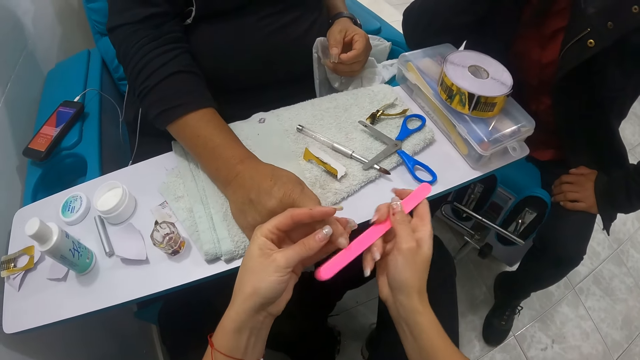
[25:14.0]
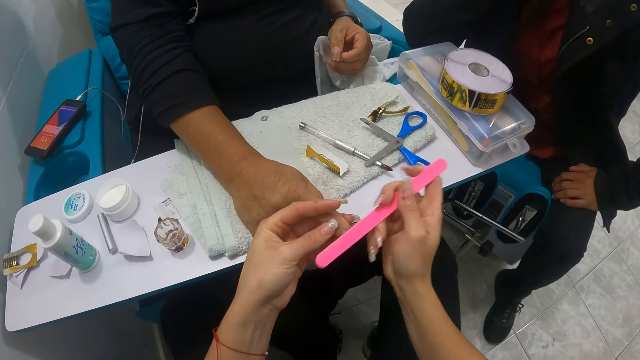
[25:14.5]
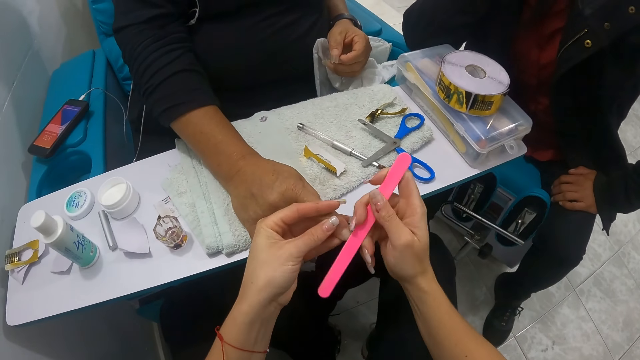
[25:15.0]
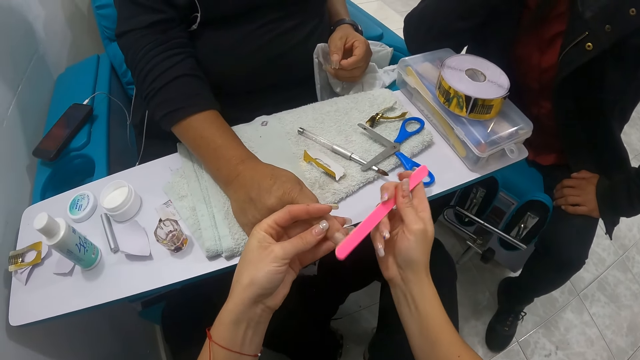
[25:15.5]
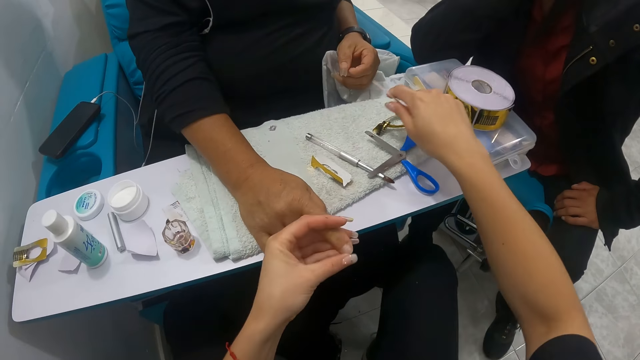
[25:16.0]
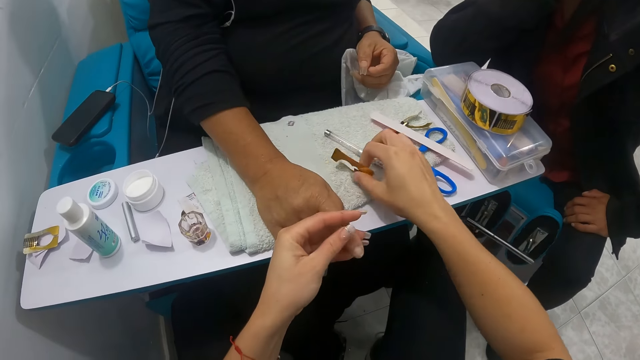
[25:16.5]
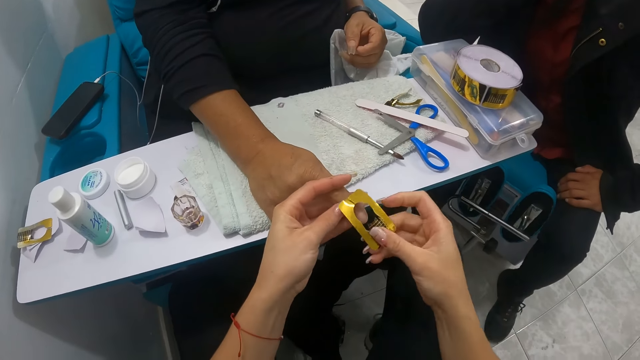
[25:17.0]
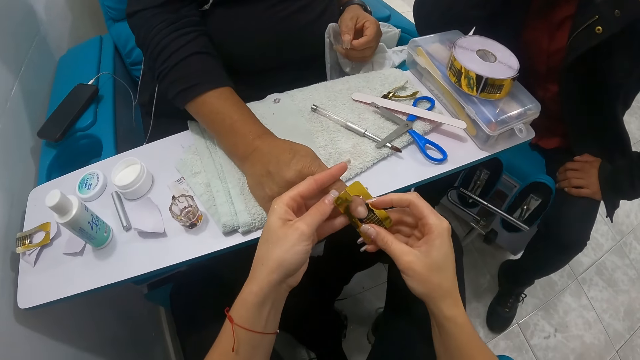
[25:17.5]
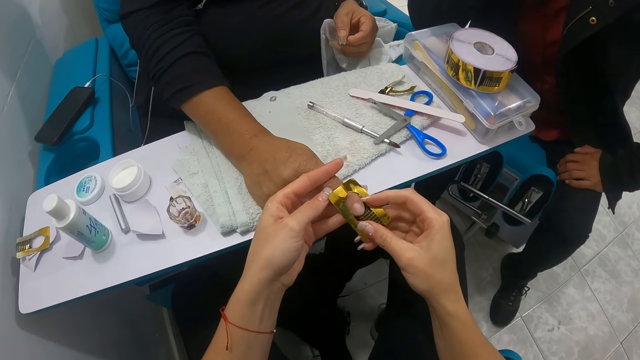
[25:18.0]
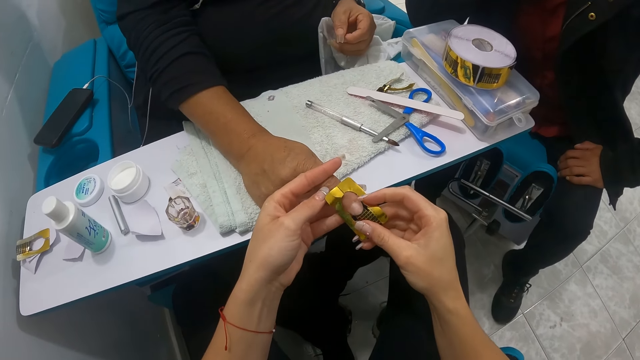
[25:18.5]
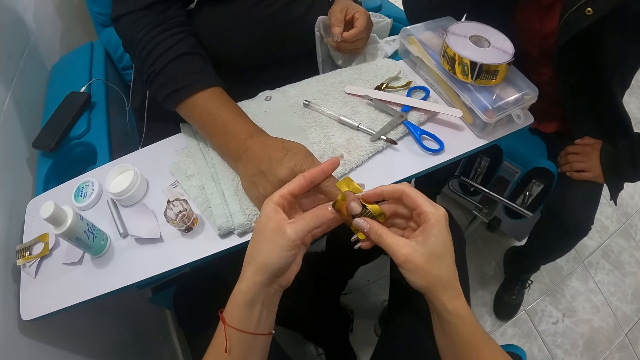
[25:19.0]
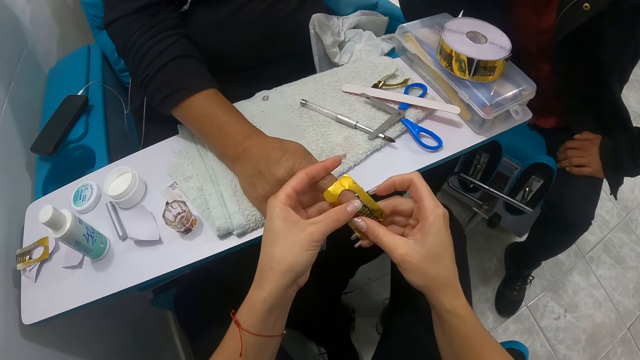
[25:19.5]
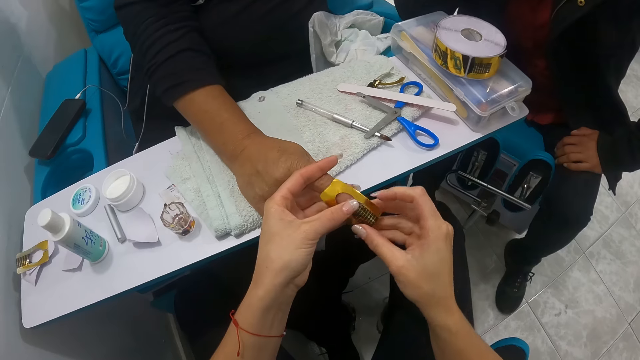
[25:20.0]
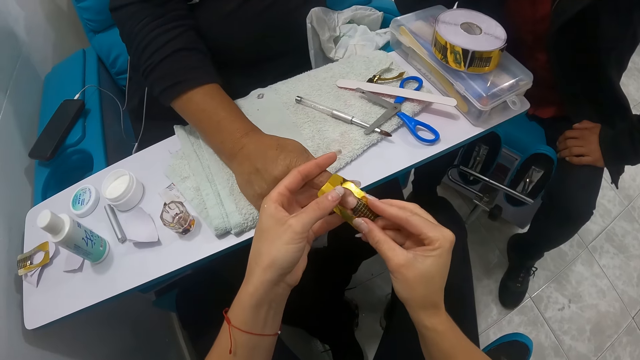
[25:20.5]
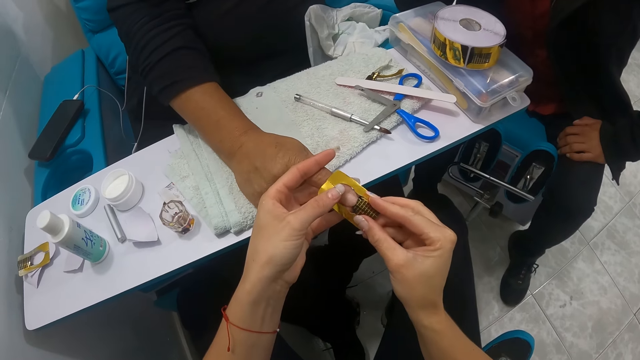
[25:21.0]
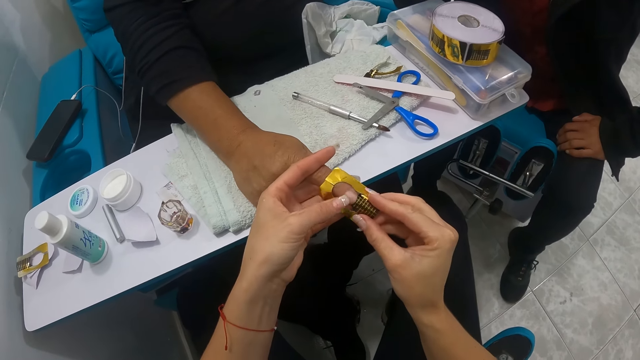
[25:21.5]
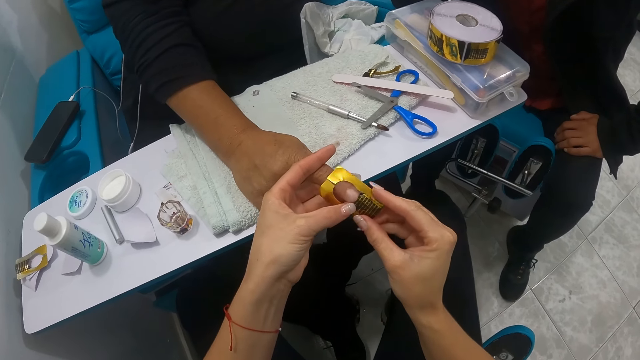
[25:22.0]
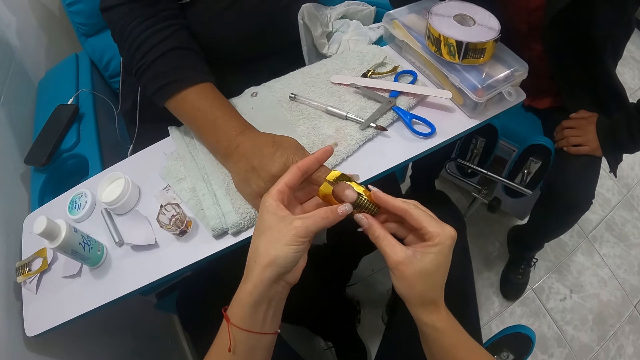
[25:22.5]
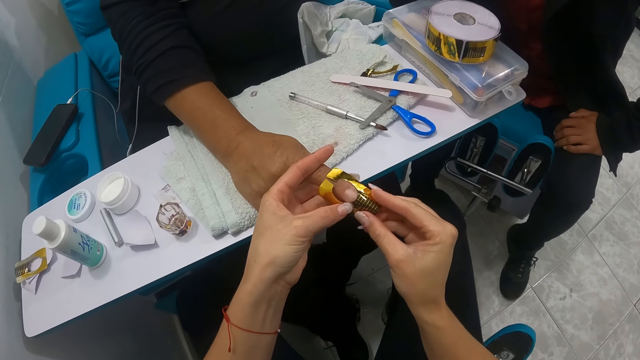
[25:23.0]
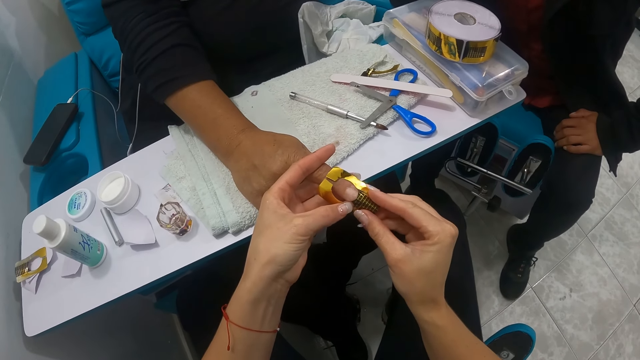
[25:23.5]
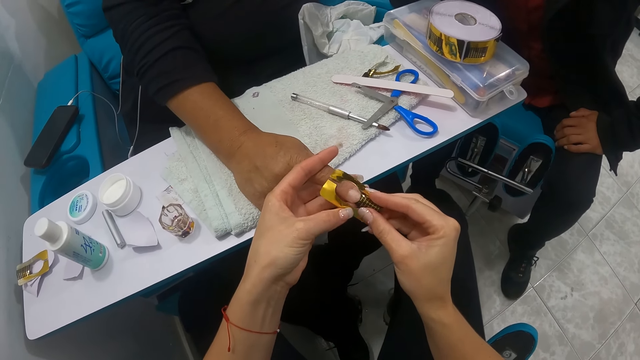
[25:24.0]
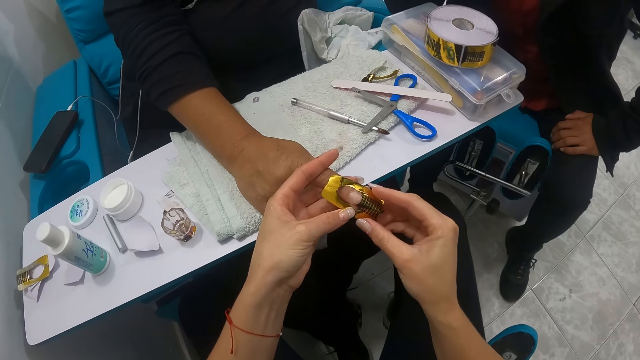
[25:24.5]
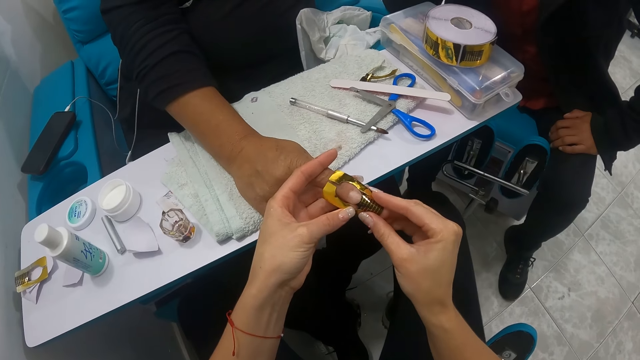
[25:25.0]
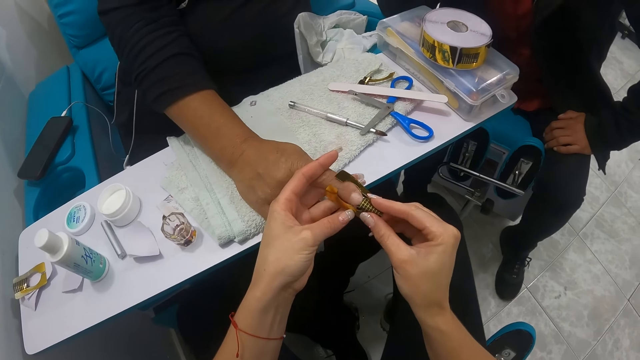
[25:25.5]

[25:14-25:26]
The camera wearer drops a nail file on the napkin on the pedicure table with her right hand. She picks the nail stencil from the napkin on the pedicure table with her right hand. She fixes the nail stencil on the woman's right finger with both hands.

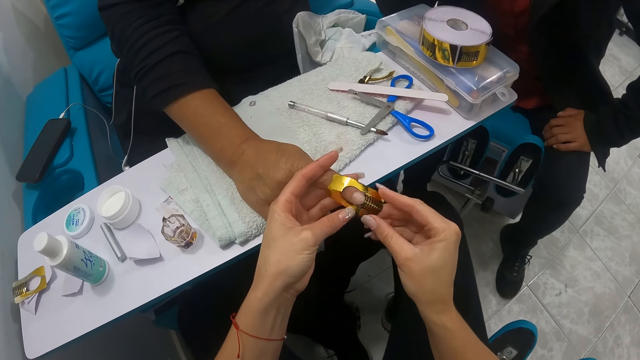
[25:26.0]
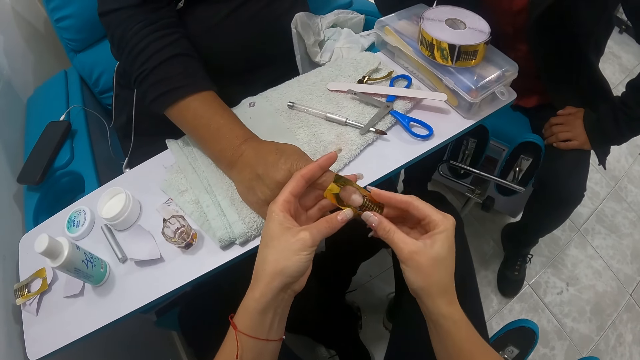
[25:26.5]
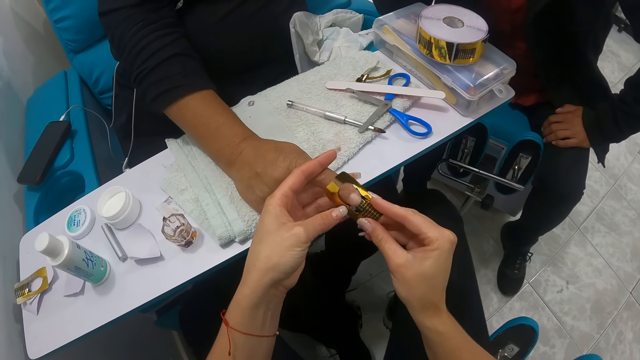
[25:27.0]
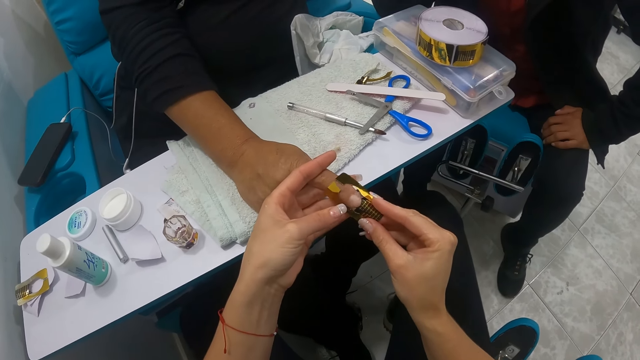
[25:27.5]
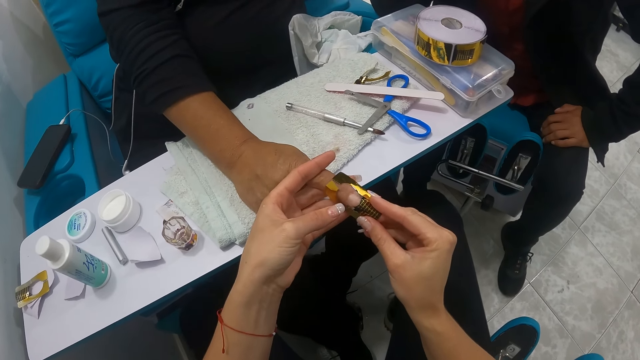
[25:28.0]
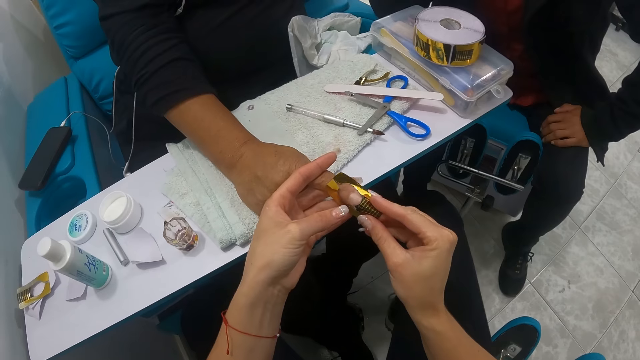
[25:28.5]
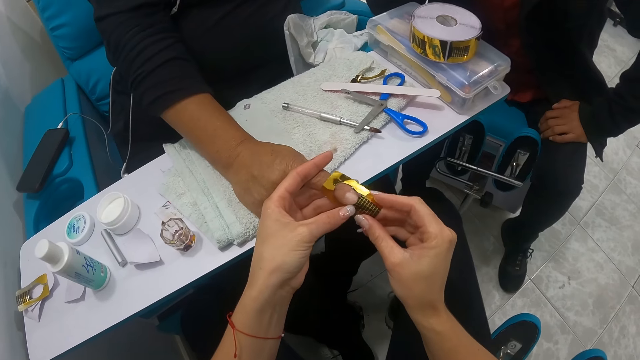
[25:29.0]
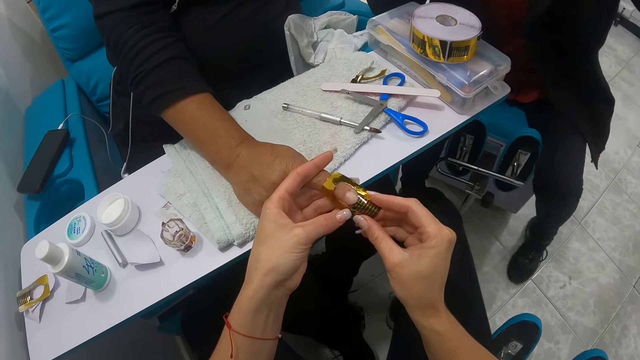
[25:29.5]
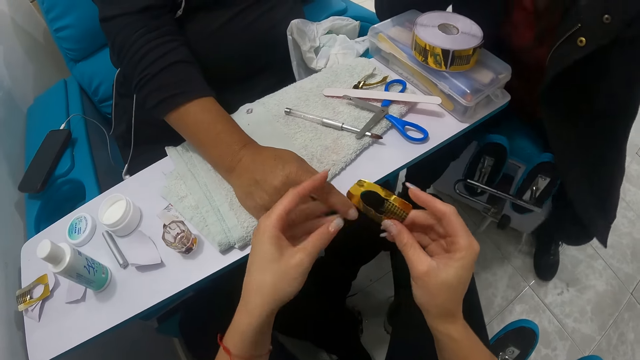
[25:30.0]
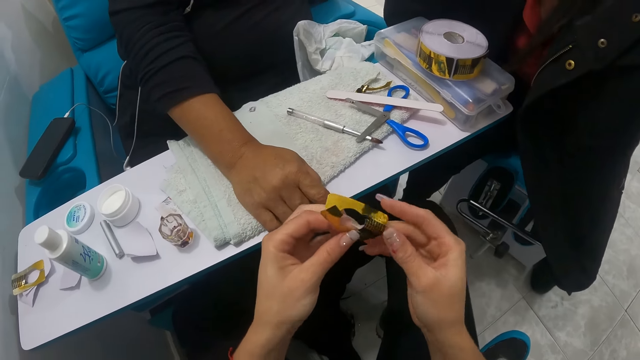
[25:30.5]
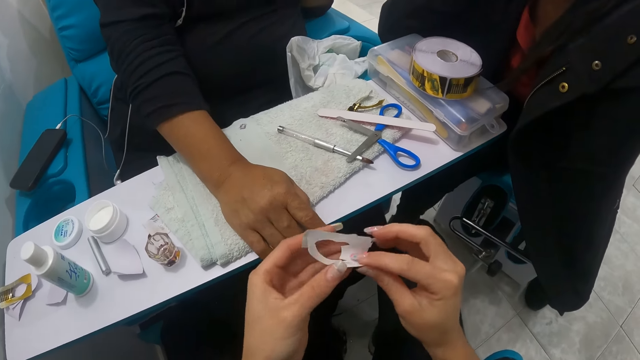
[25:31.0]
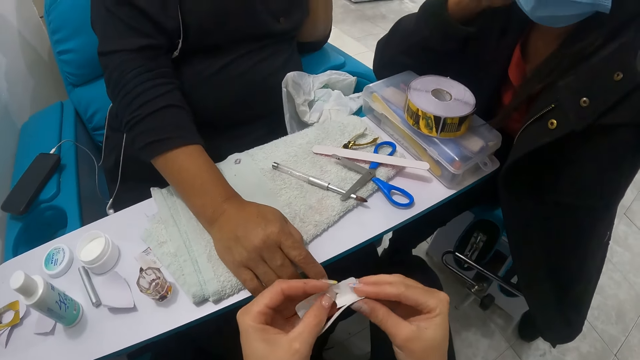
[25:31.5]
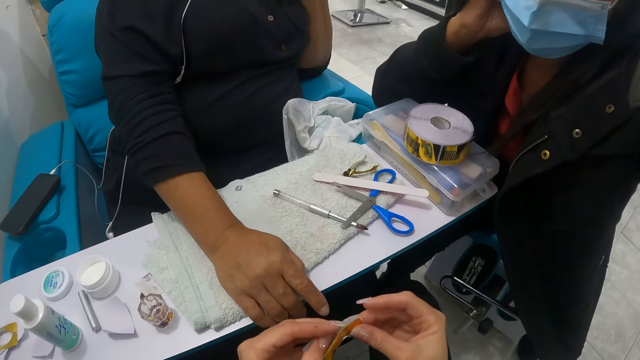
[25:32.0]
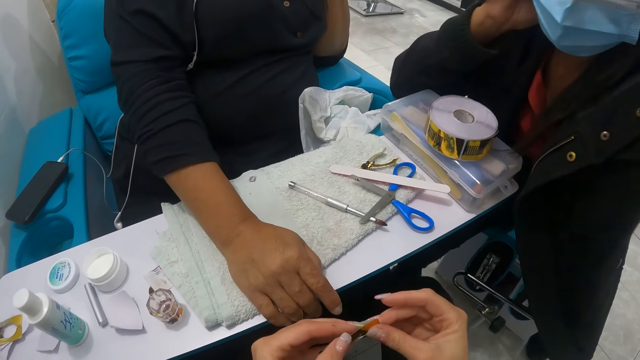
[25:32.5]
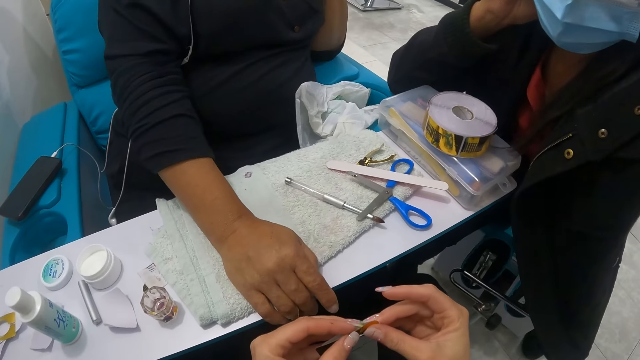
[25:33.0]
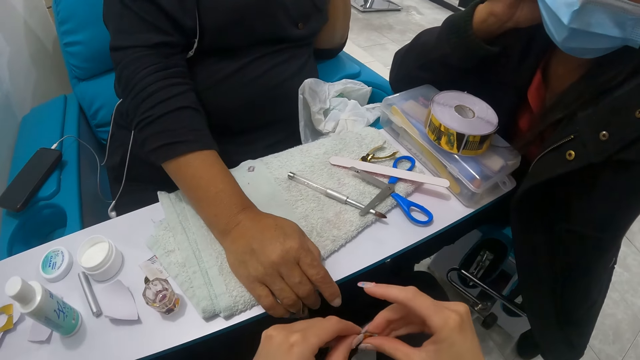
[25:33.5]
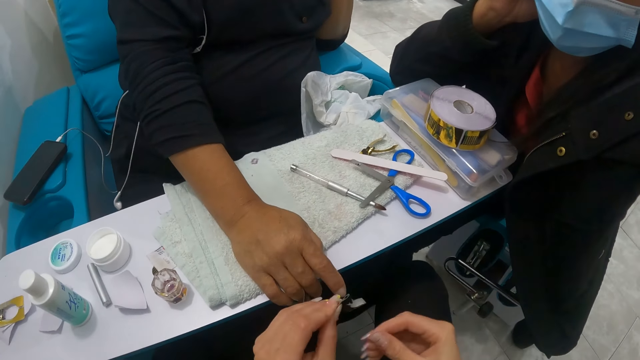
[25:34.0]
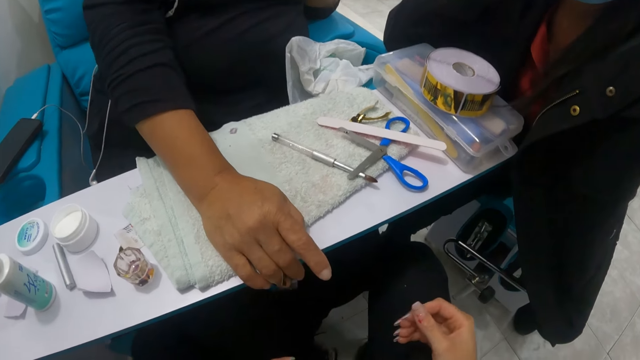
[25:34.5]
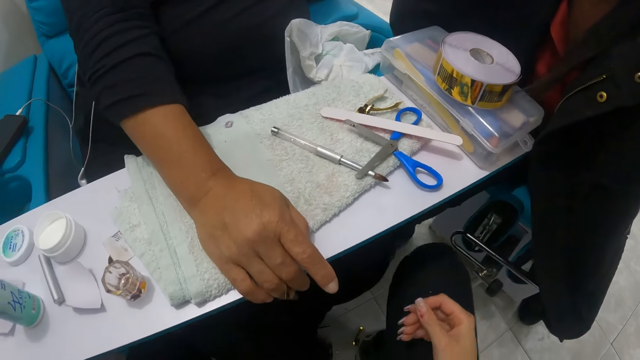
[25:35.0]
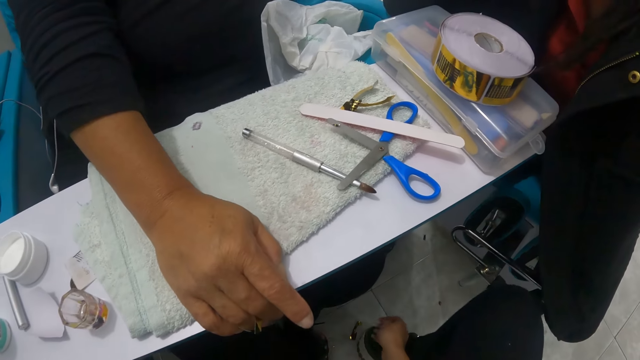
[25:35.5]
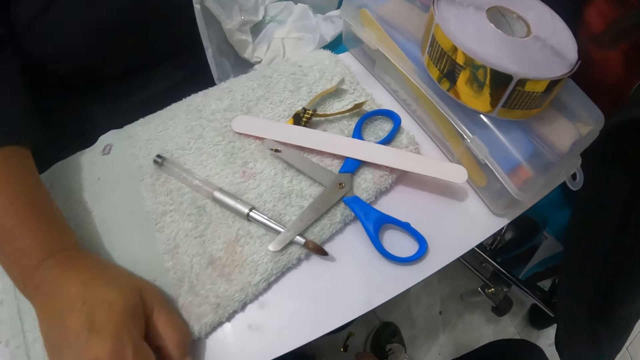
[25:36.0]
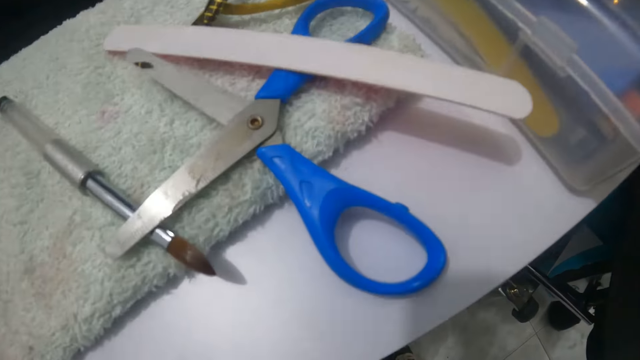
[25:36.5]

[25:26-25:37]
The camera wearer adjusts the nail stencil with both hands. She folds the tape. She picks the nail stencil from the floor with her right hand.
